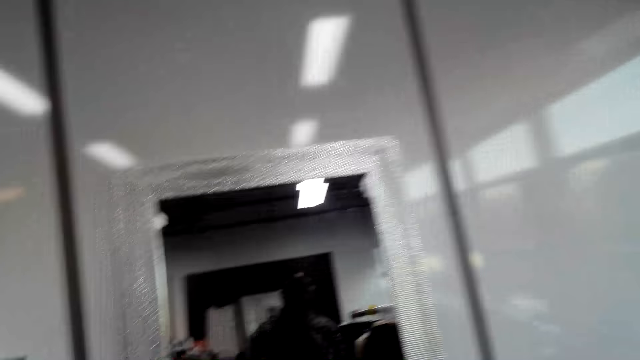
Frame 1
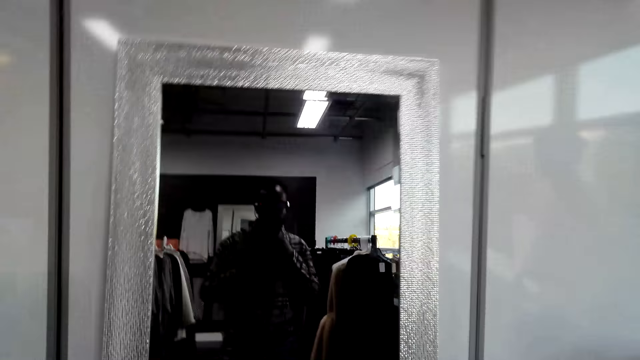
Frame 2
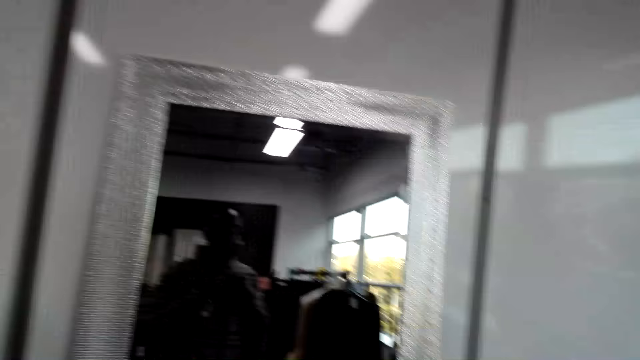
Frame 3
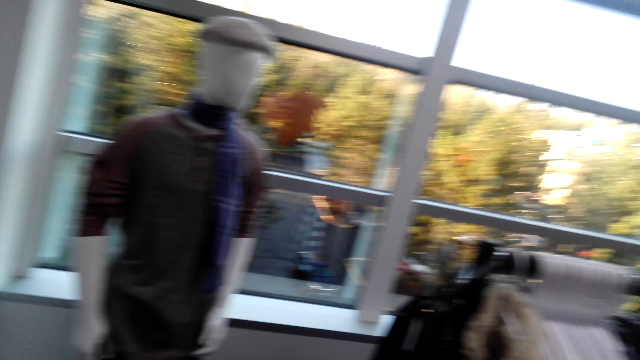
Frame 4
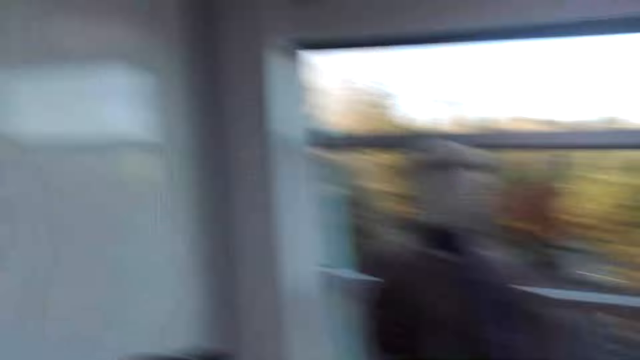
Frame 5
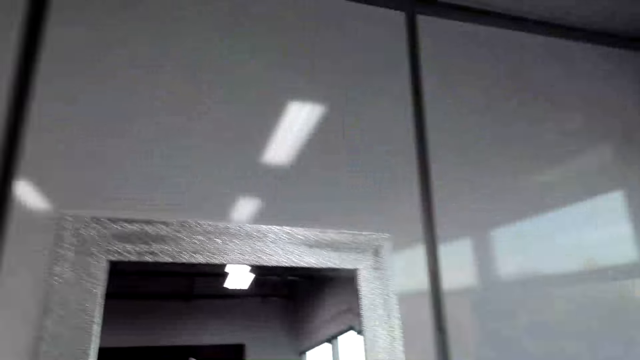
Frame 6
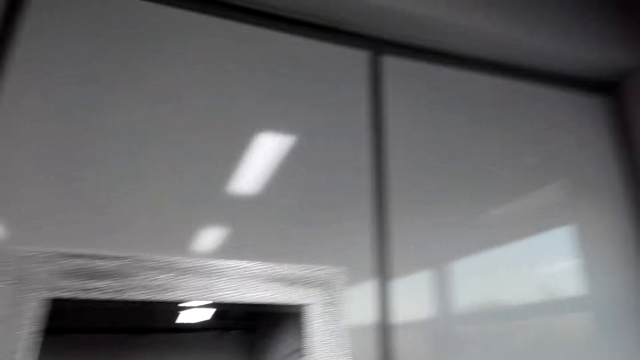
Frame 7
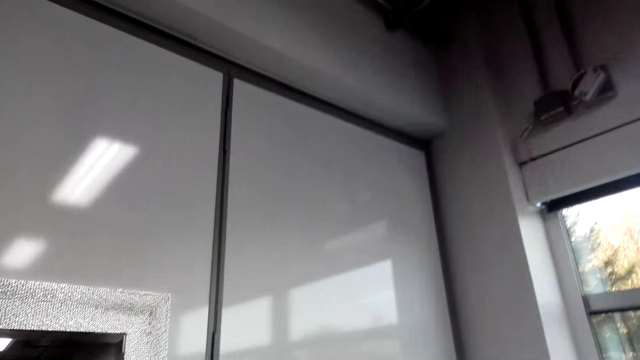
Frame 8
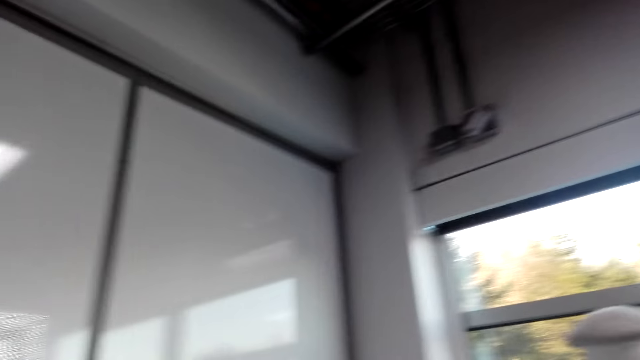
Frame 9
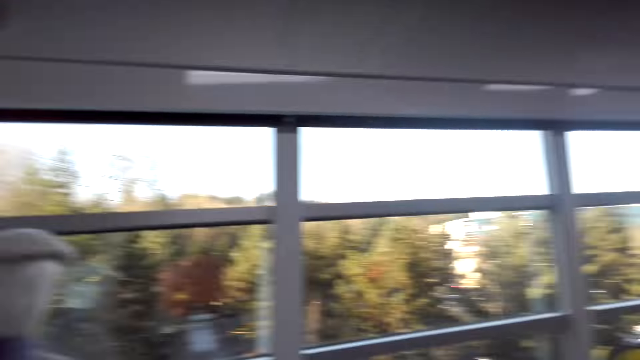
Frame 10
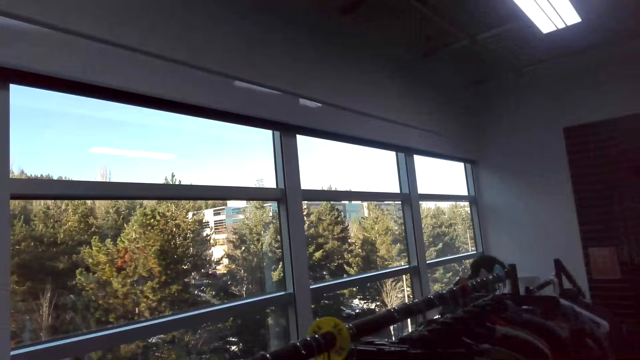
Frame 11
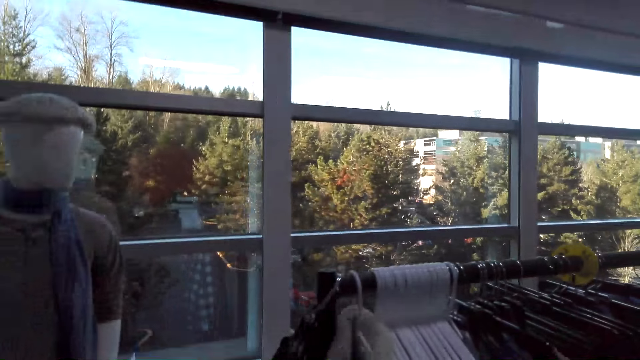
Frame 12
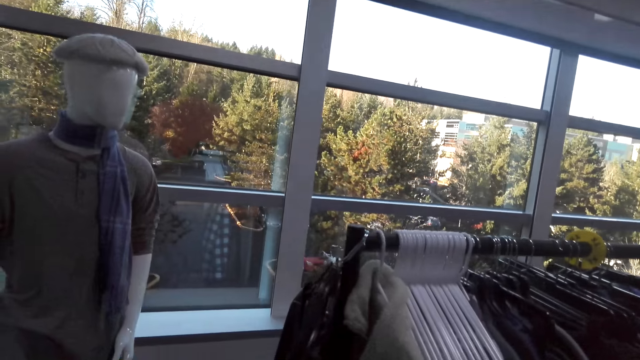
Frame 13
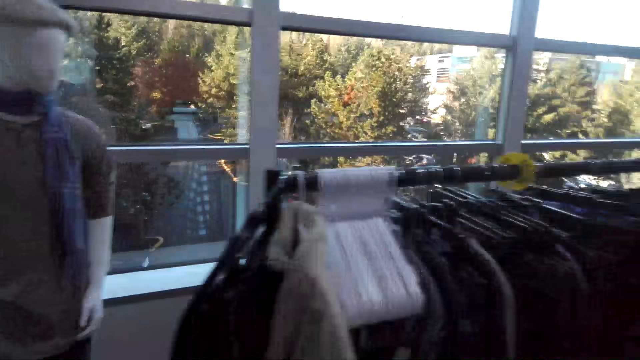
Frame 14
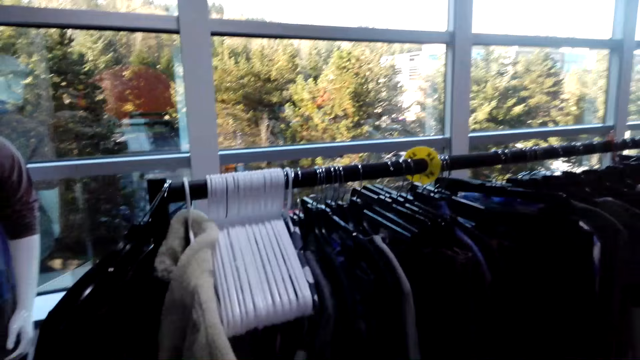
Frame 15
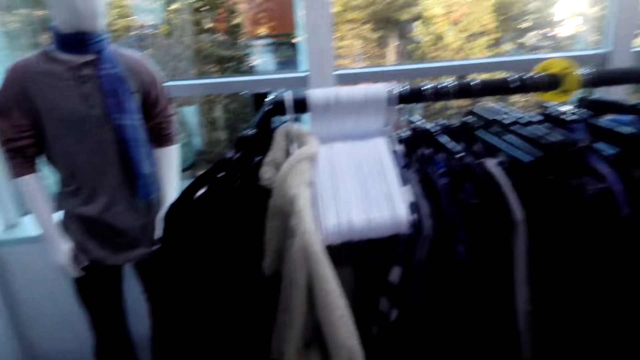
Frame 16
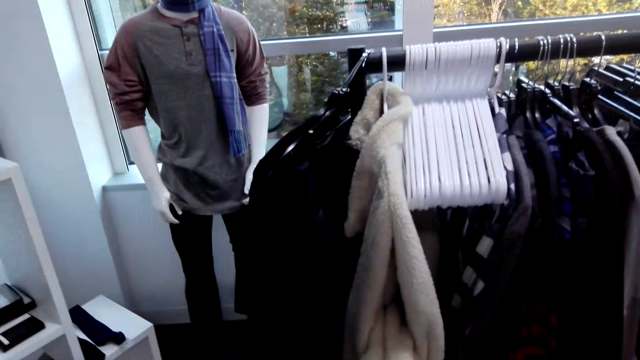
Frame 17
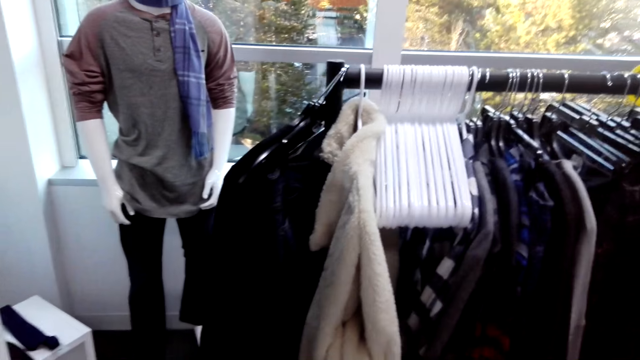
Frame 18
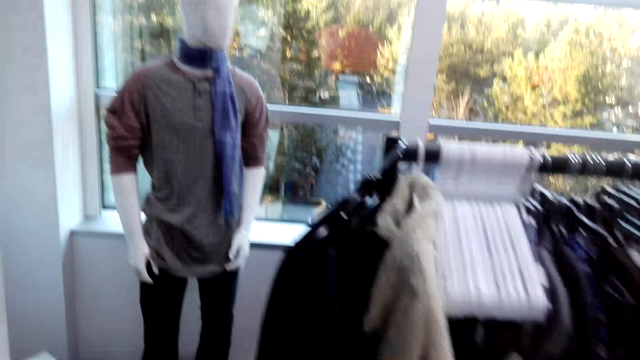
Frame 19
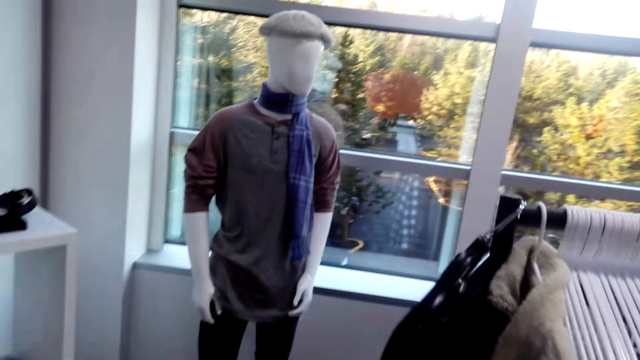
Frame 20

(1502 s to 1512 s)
The camera wearer looks around.

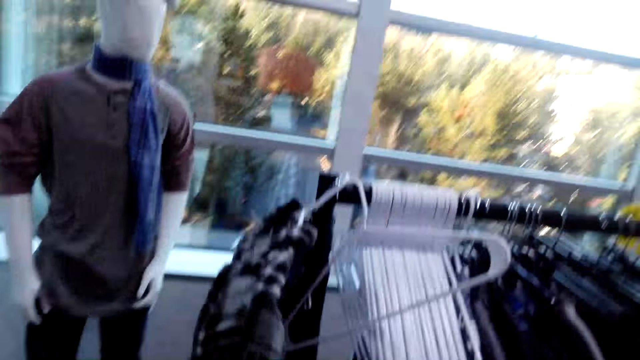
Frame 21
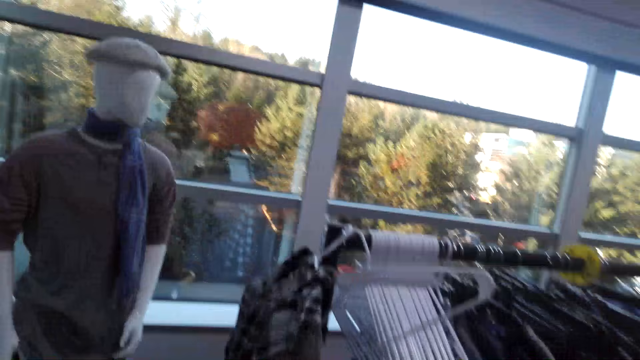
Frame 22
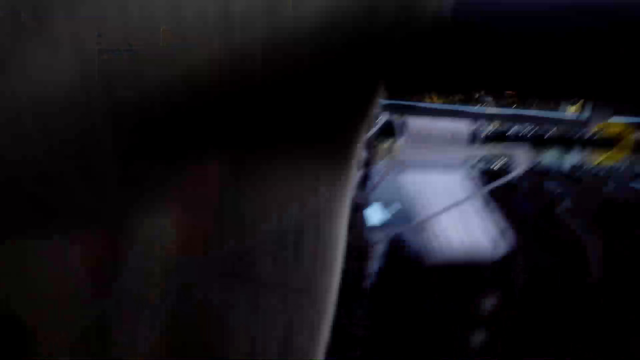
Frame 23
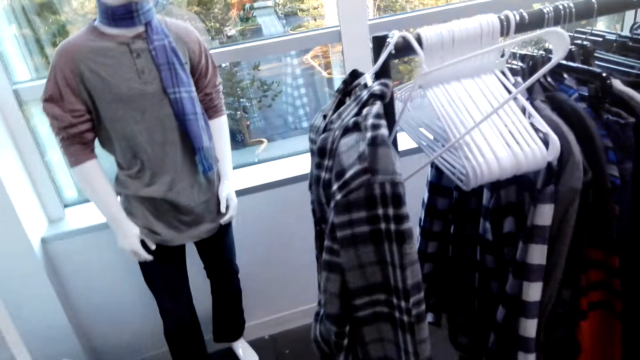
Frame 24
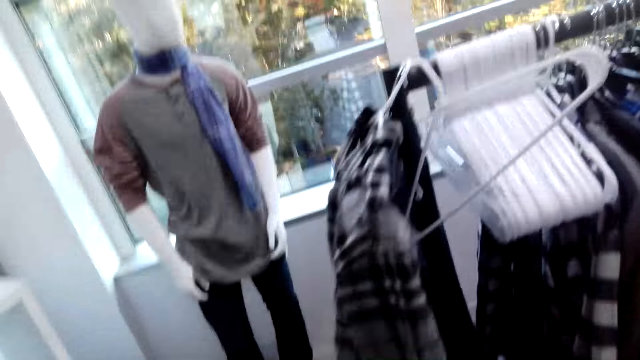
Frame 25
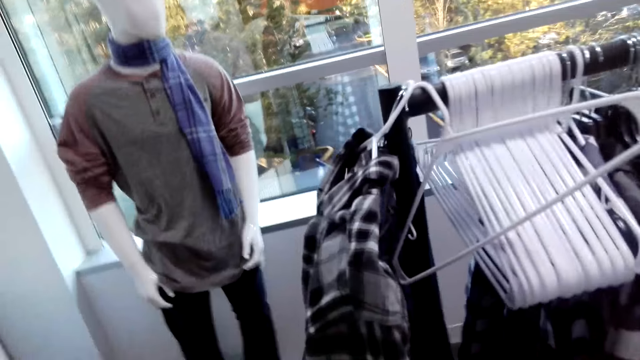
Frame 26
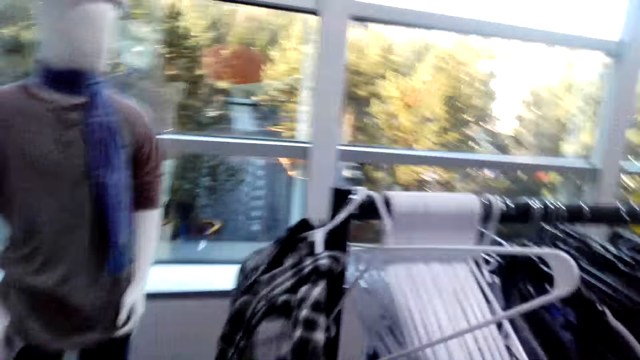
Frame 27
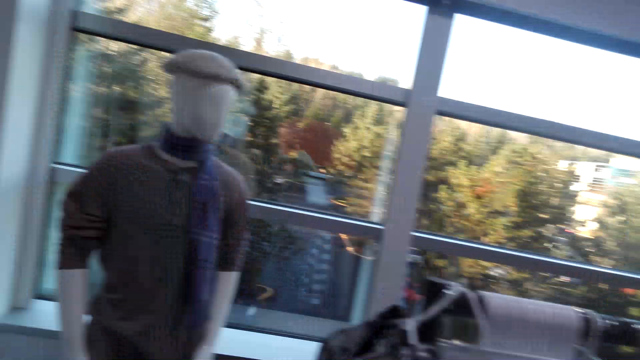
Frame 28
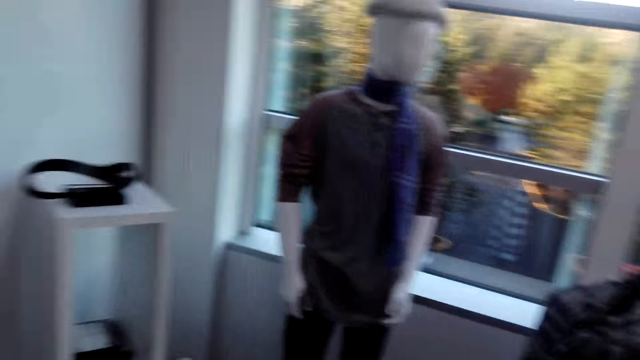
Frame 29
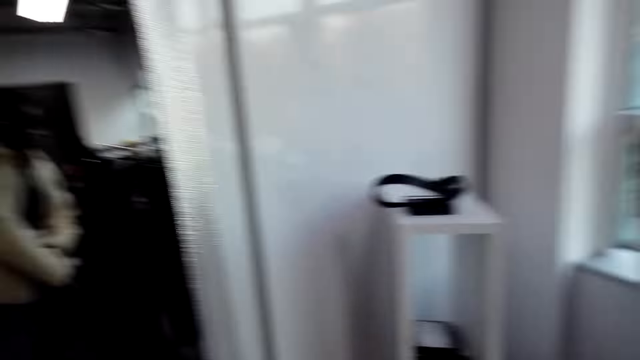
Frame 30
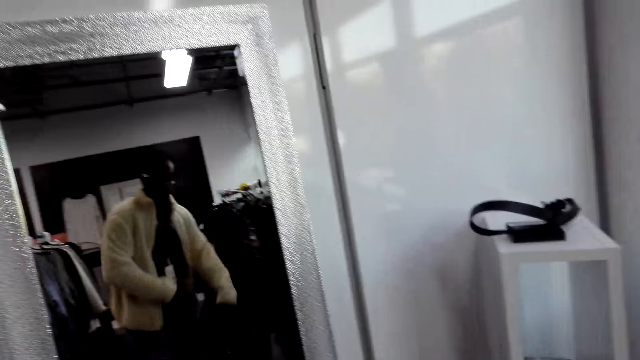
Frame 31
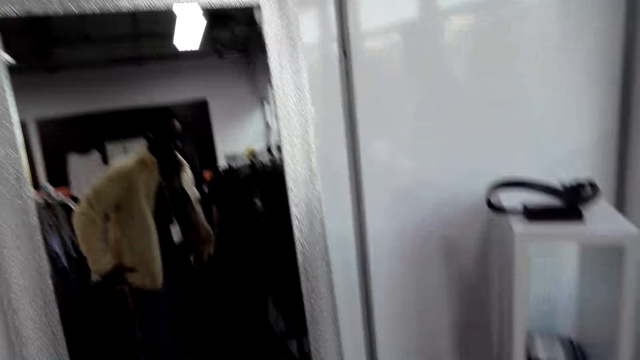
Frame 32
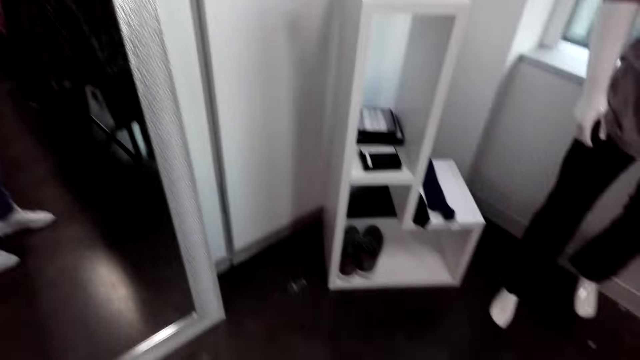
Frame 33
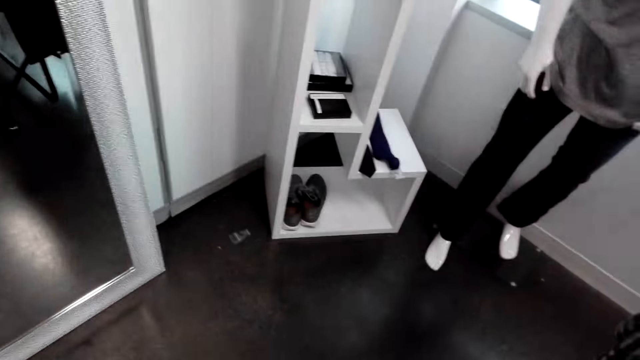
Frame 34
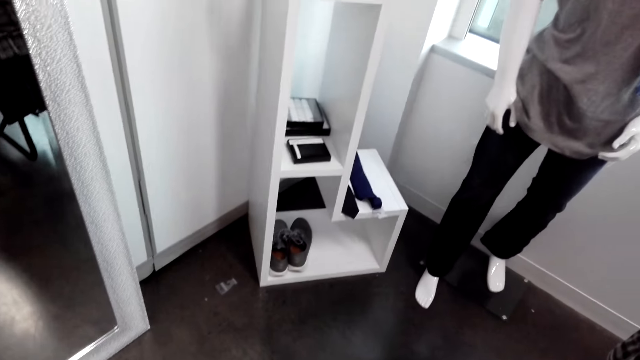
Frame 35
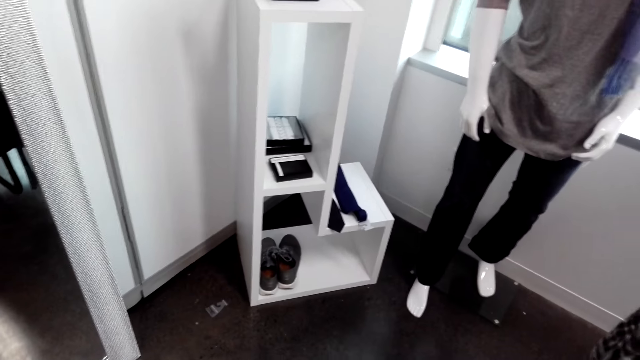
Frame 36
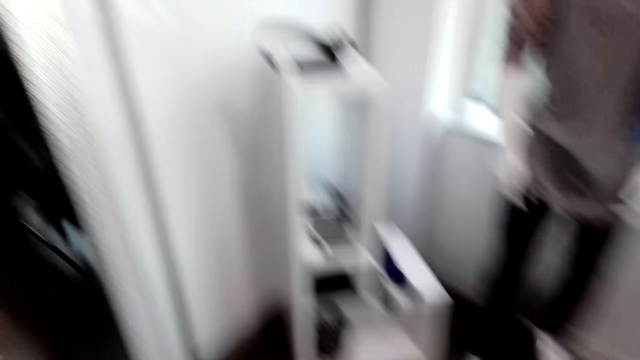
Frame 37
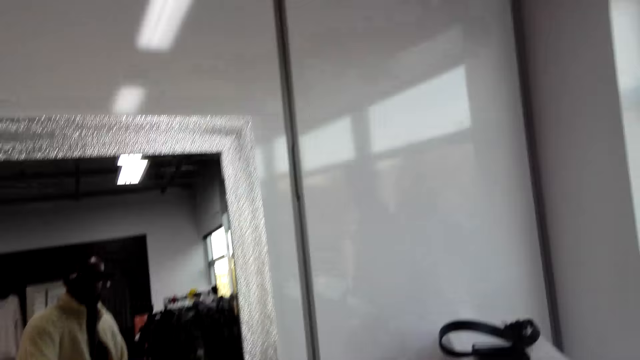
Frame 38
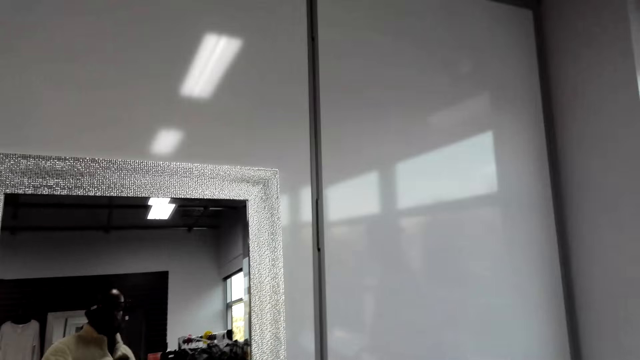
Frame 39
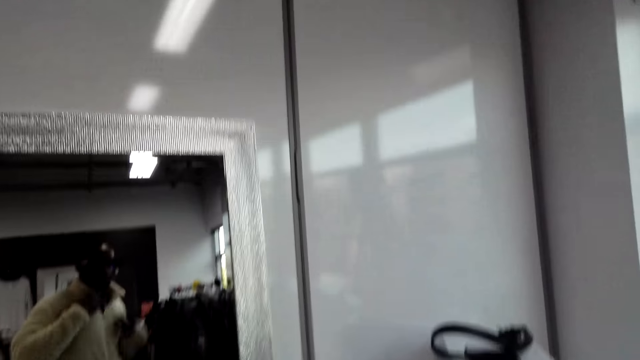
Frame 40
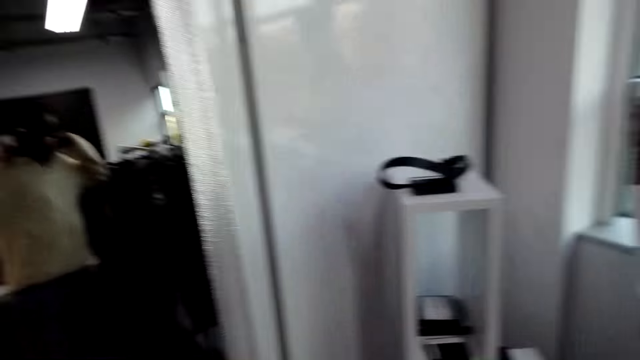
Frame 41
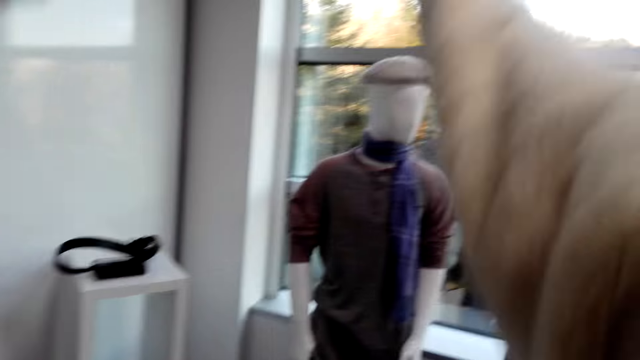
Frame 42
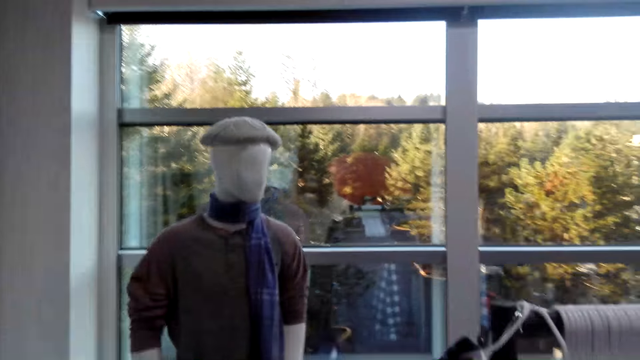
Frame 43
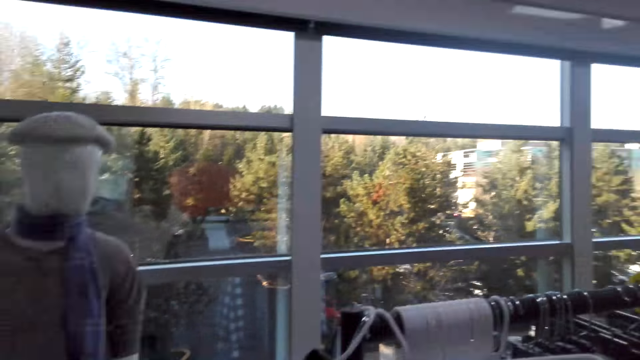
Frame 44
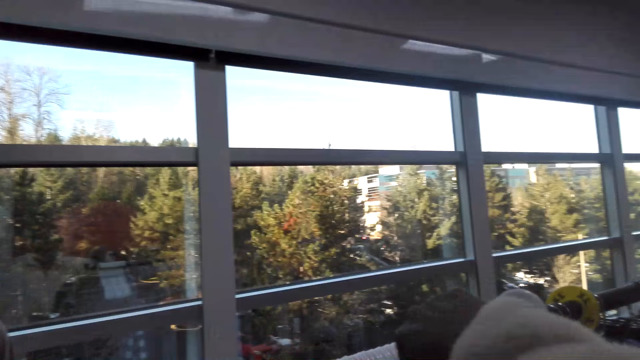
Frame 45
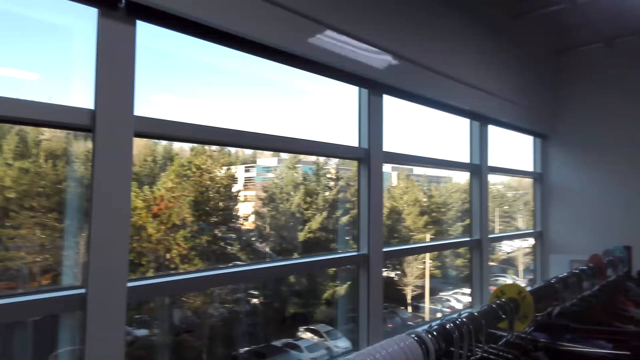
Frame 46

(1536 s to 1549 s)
The camera wearer wears a sweater. They look in the mirror.
